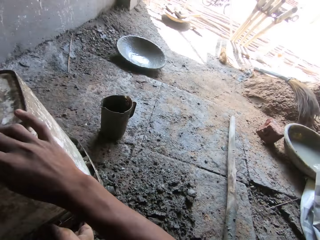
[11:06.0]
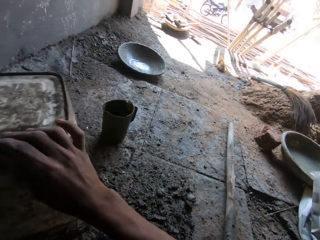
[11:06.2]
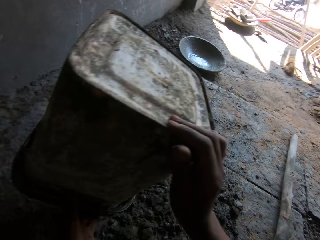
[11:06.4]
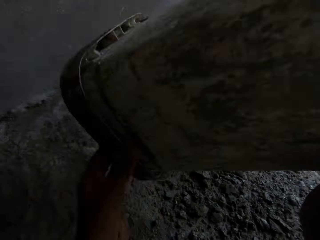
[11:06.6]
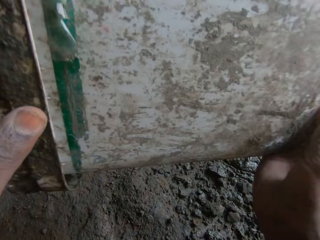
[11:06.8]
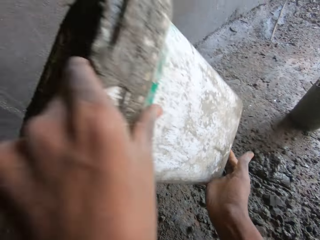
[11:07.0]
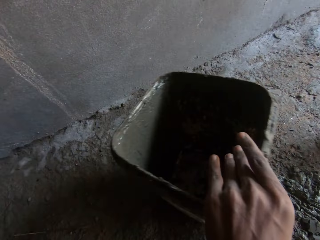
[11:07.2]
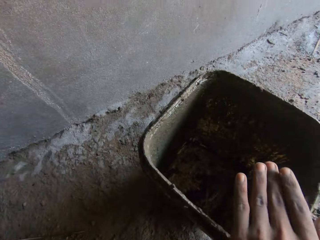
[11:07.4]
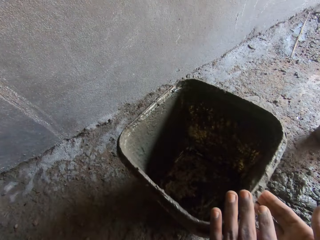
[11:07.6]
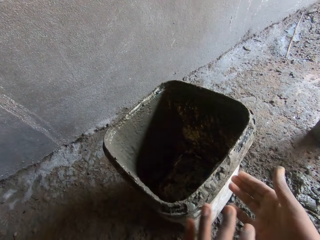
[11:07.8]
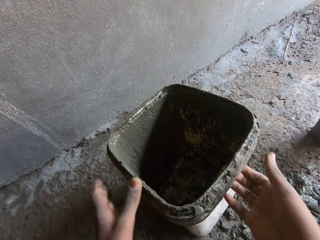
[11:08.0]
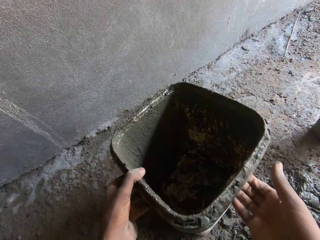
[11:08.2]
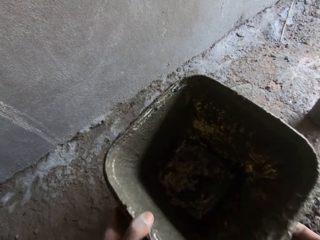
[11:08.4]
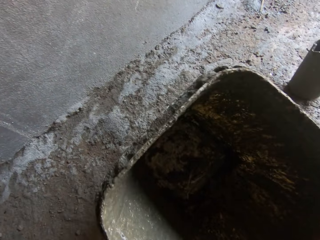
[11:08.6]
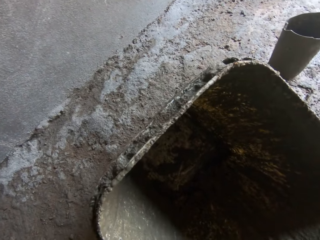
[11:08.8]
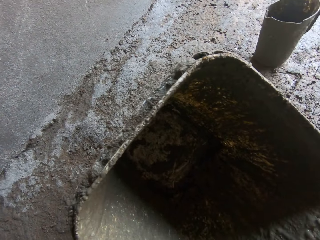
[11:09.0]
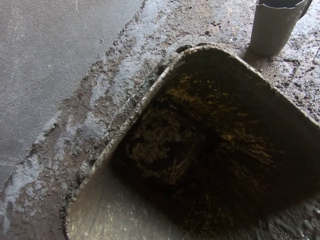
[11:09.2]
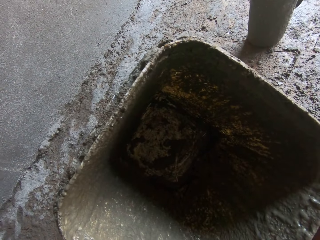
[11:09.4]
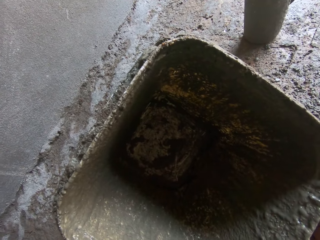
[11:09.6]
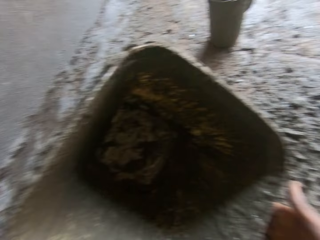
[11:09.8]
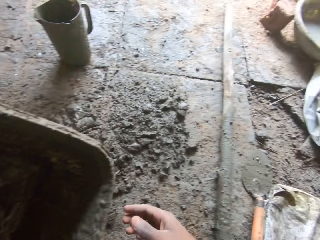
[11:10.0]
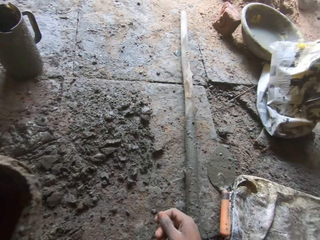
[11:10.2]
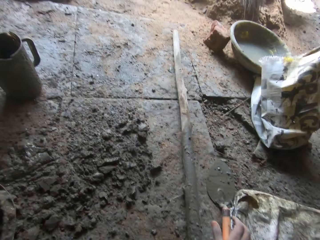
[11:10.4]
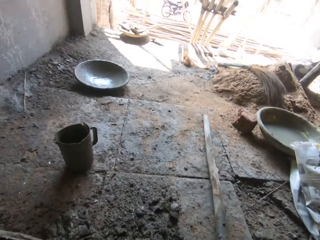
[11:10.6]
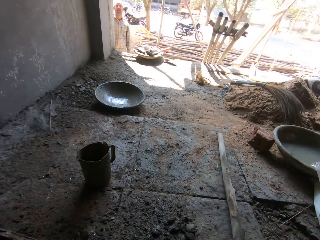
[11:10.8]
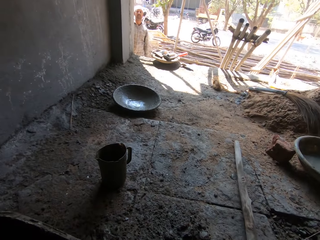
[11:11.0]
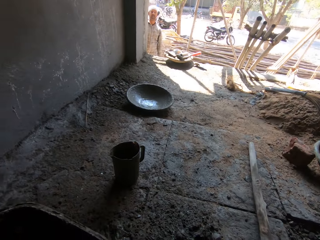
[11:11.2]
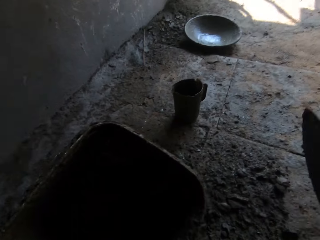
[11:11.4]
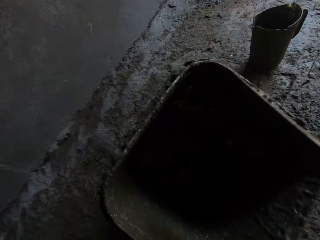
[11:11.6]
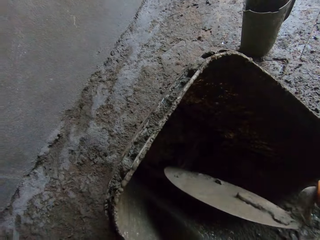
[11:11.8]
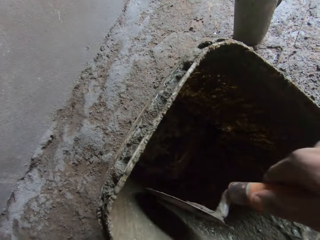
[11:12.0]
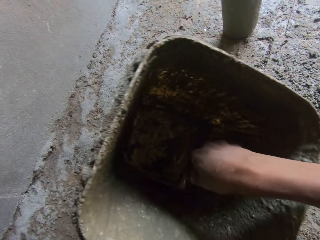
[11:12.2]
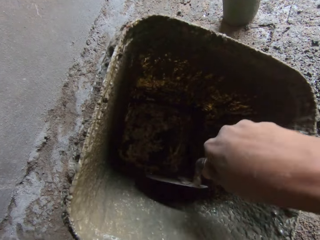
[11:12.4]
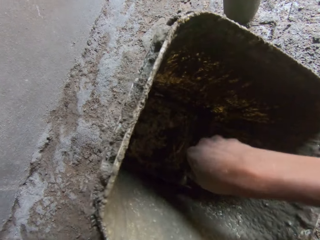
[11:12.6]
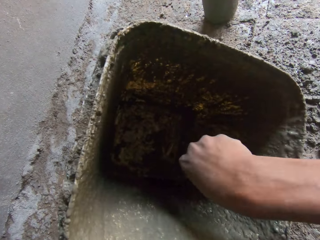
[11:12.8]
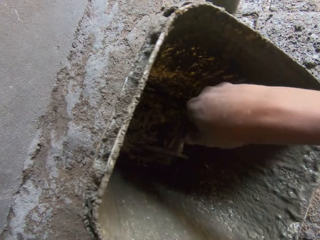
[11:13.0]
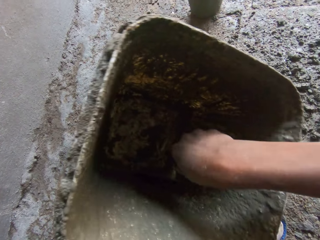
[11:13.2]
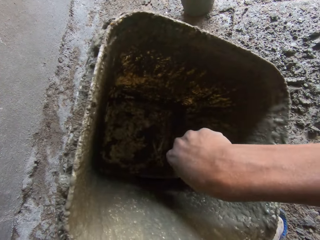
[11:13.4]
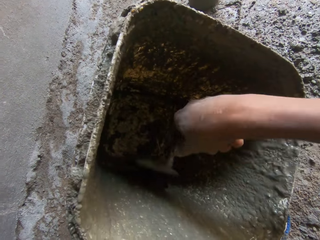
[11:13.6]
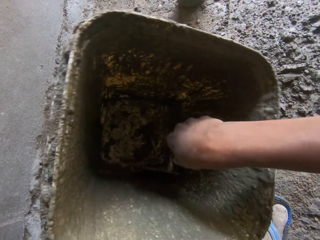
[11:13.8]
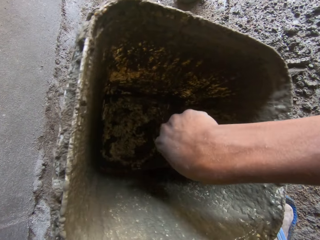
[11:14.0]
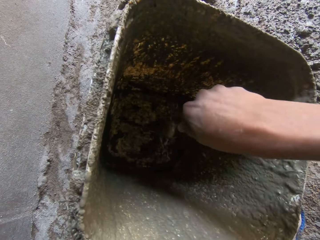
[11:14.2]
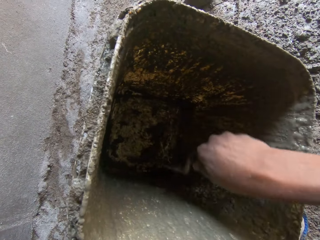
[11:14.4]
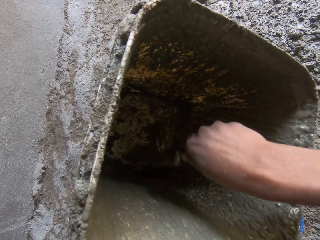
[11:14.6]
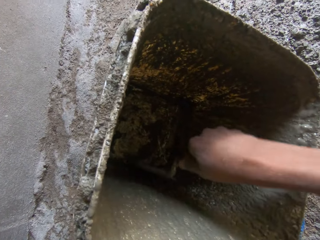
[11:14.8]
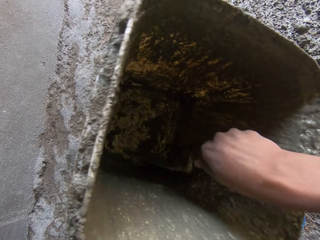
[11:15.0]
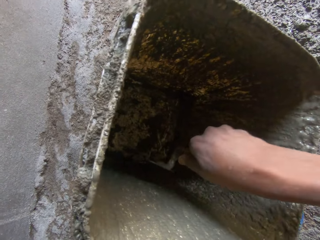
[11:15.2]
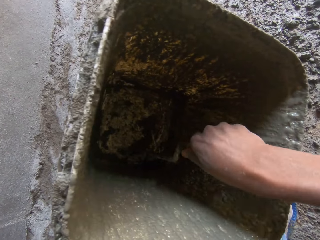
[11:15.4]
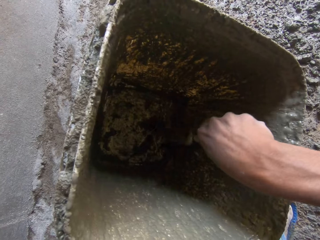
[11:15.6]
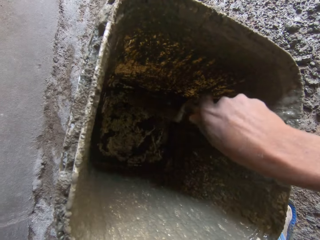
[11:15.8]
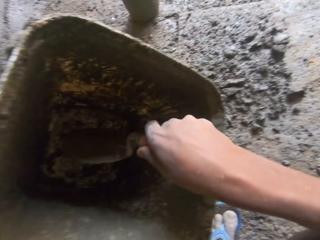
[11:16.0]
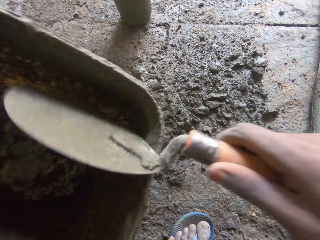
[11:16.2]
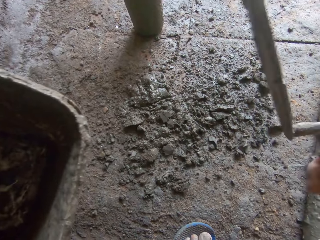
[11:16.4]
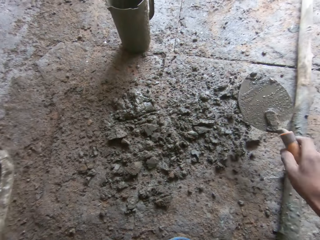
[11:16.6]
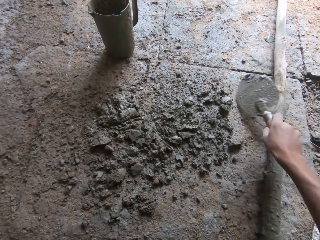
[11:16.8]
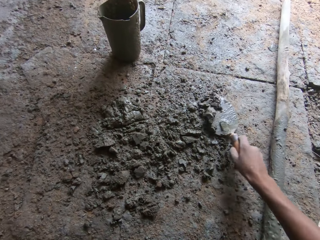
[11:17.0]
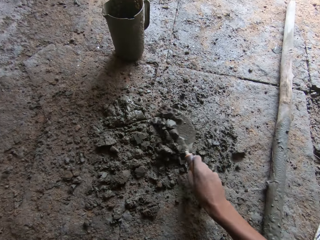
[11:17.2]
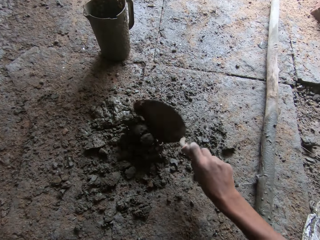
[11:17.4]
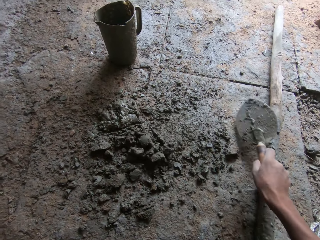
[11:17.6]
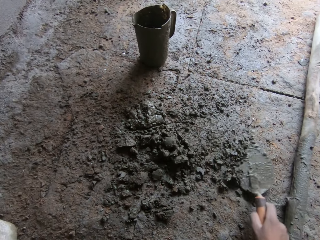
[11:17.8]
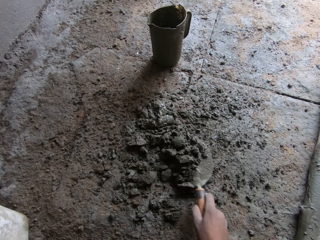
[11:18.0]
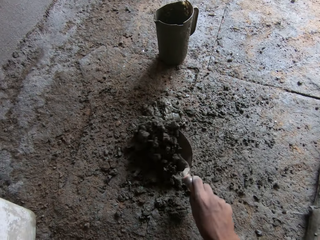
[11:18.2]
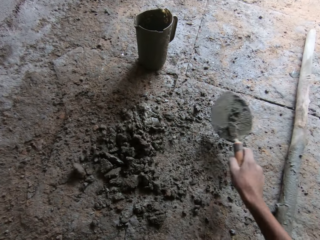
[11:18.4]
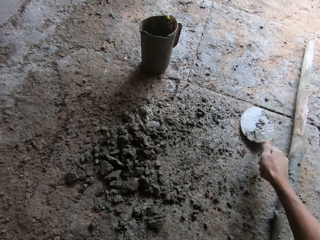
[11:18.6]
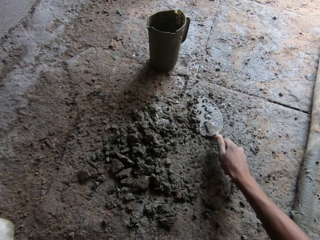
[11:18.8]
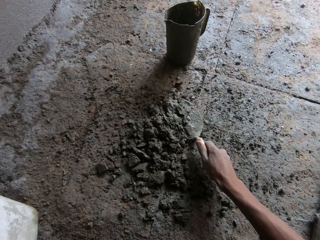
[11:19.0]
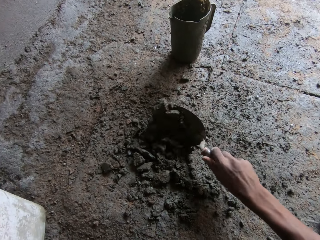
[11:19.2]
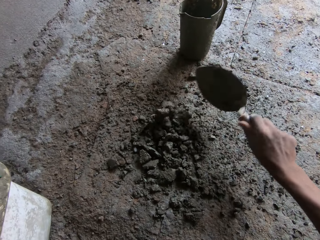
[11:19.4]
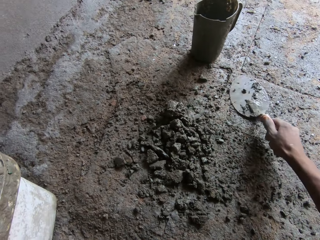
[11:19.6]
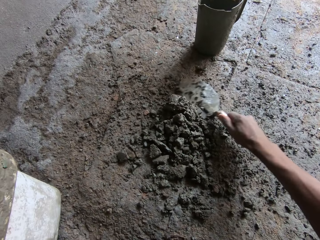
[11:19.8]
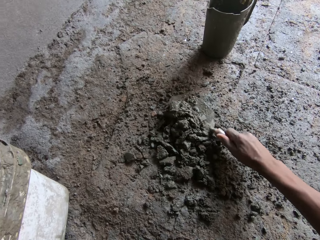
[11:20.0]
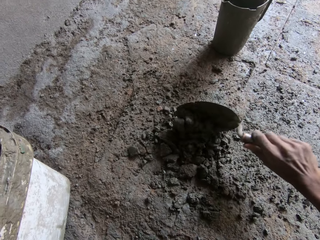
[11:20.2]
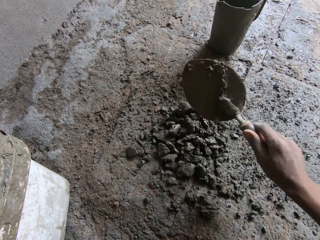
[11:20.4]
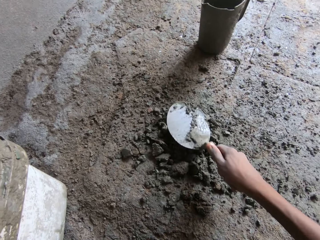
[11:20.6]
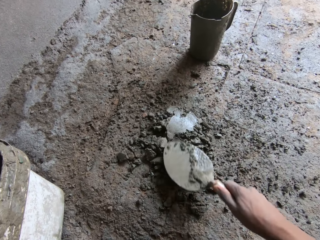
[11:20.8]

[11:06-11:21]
The camera wearer drops the bucket on the floor. They look in the bucket. They look right. They look forward. They remove stuck concrete in the bucket. They gather the cement with a trowel.

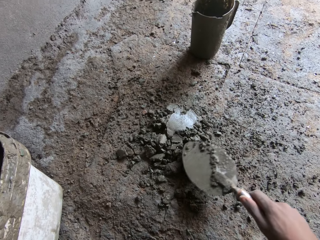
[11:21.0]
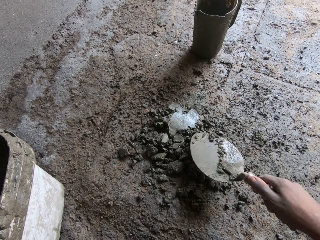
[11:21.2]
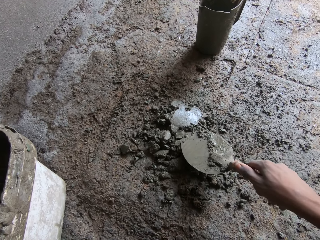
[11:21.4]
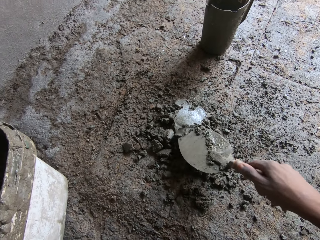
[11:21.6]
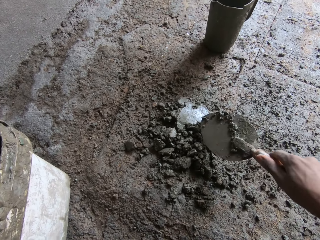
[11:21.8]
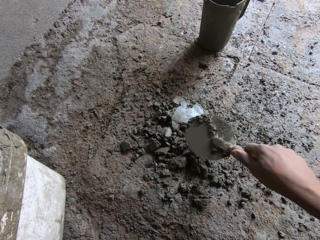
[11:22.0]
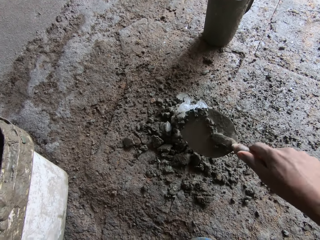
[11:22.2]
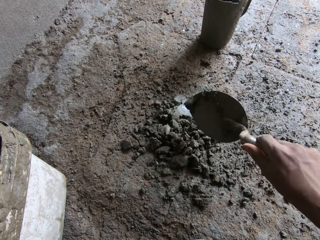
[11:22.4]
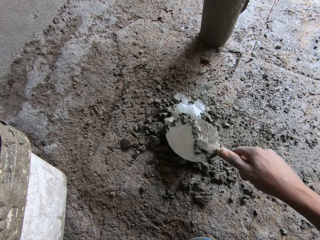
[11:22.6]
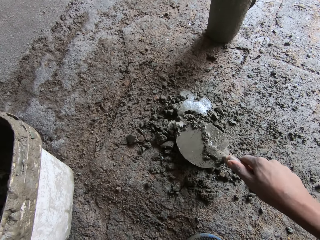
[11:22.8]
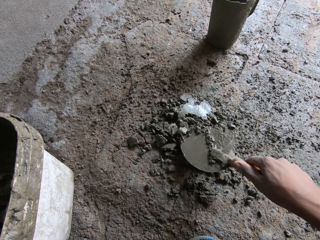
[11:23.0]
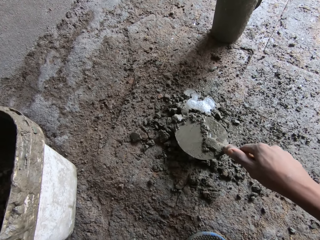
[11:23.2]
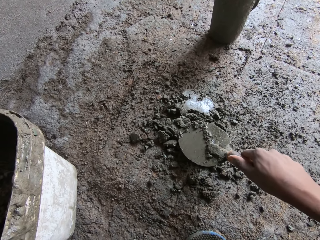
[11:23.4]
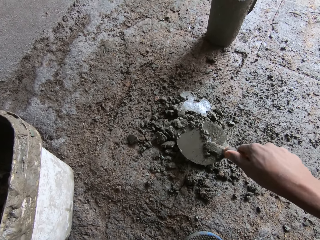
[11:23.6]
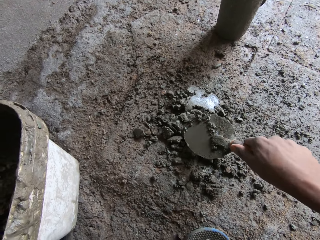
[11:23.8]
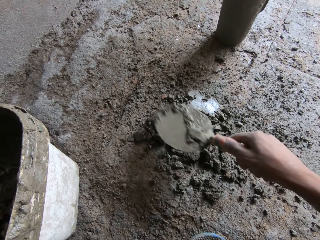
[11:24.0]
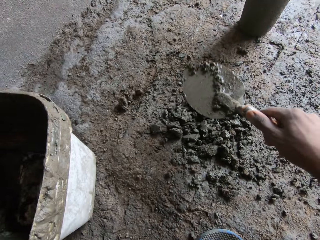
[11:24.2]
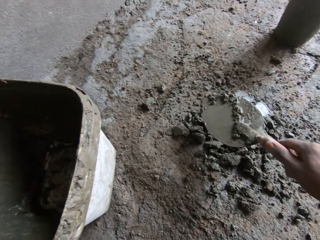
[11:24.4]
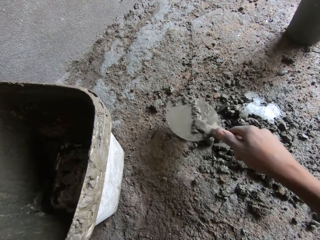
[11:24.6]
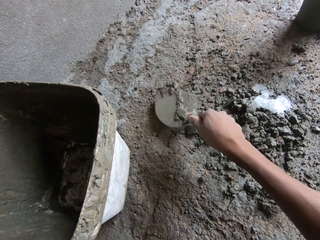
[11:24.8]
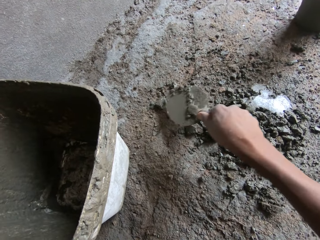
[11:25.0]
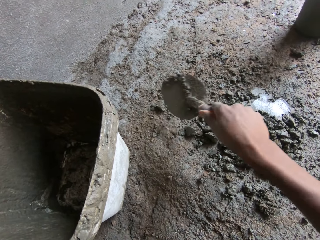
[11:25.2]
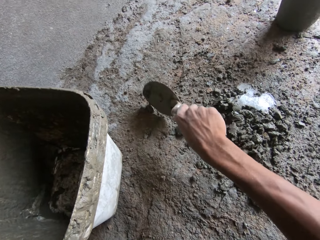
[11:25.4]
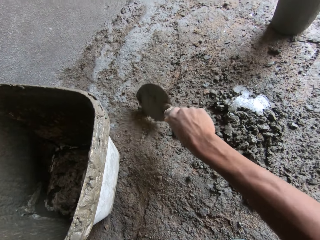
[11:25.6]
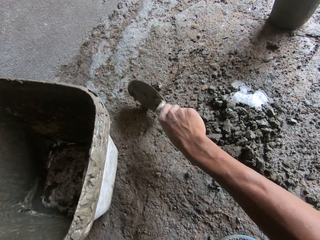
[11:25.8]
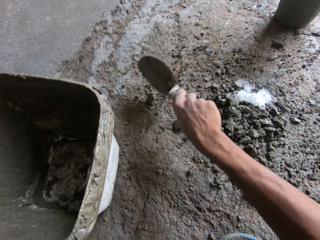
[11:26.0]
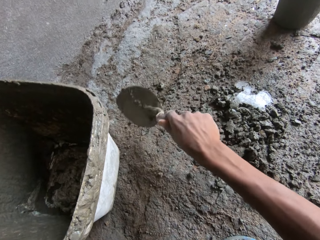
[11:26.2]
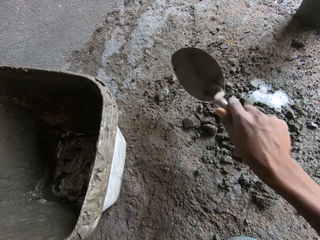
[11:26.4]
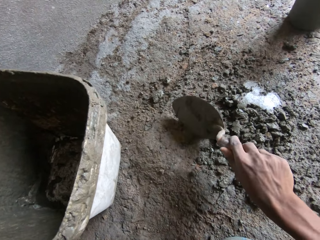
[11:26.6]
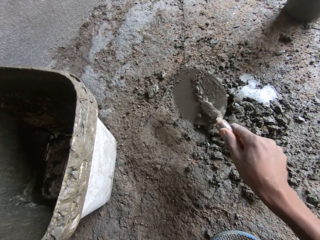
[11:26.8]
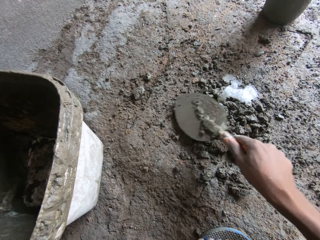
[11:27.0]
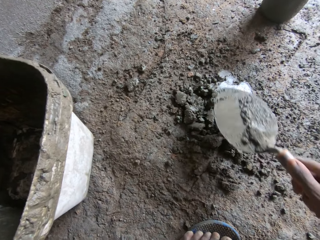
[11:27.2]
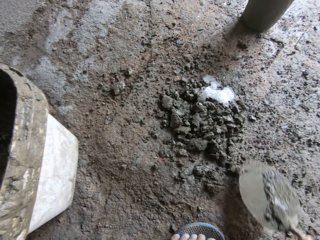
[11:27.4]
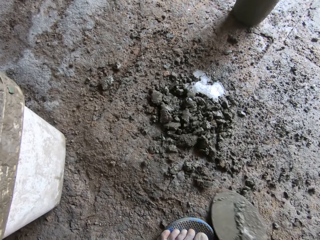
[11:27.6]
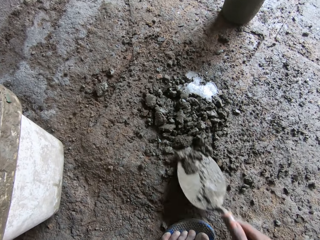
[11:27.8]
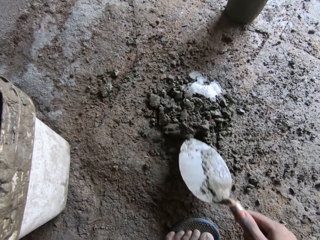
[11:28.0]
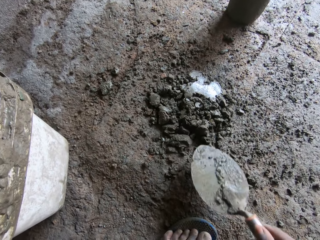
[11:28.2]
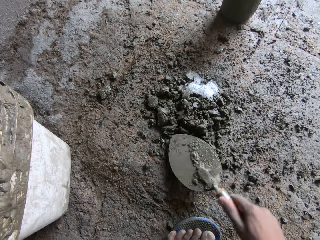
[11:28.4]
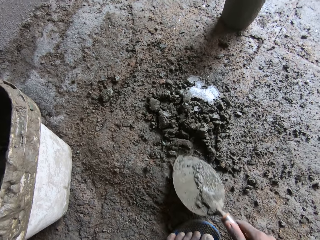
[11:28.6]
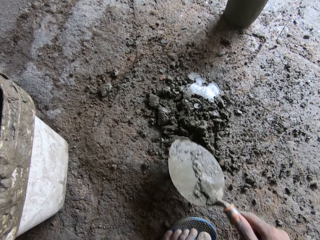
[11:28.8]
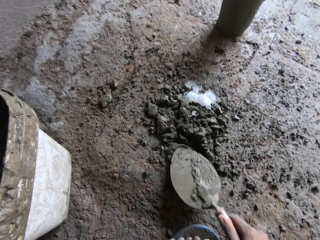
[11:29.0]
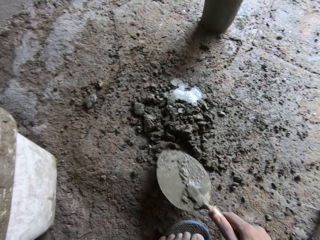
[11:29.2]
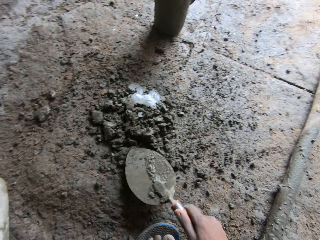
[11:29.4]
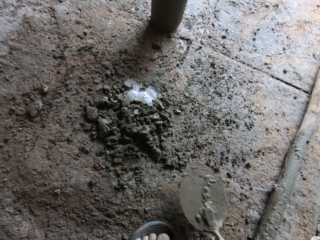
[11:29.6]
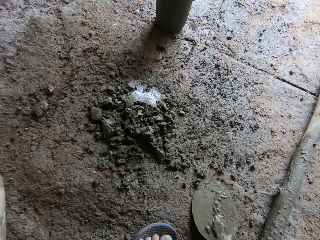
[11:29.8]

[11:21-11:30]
The camera wearer removes a stone in the concrete. They hit the stone.
